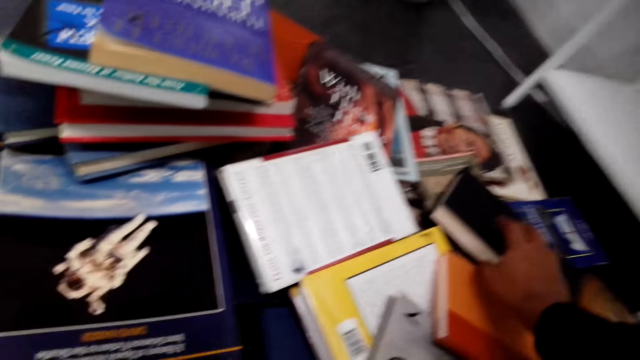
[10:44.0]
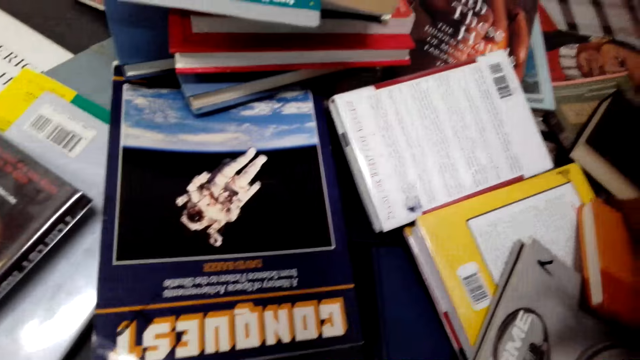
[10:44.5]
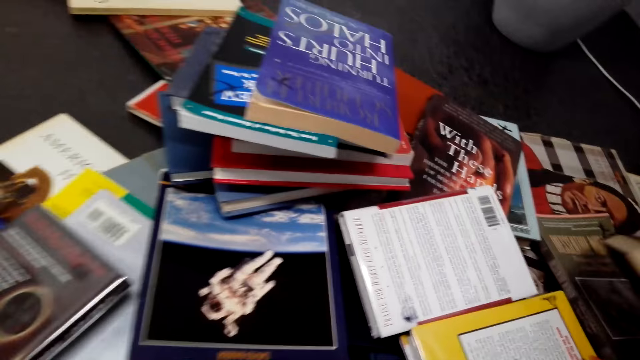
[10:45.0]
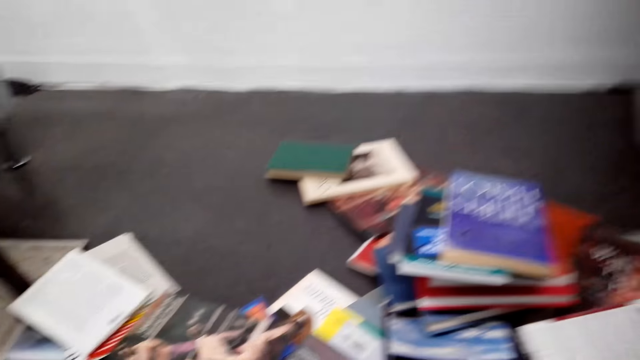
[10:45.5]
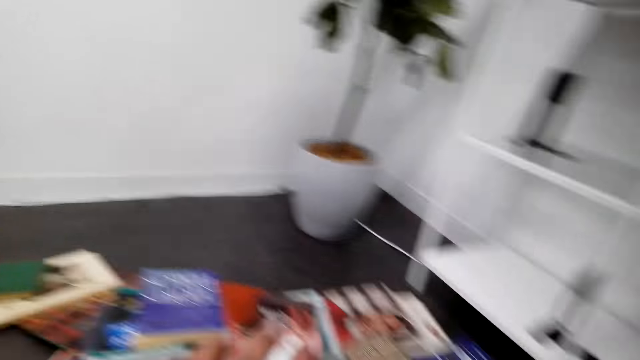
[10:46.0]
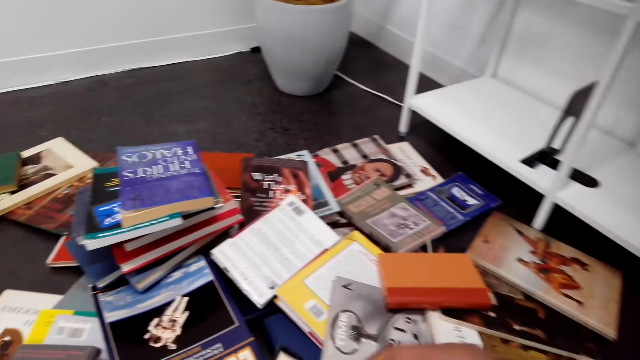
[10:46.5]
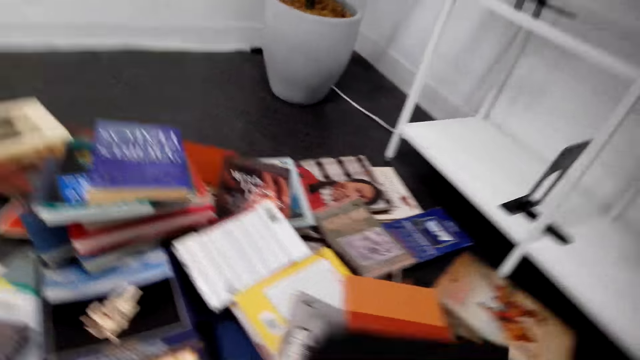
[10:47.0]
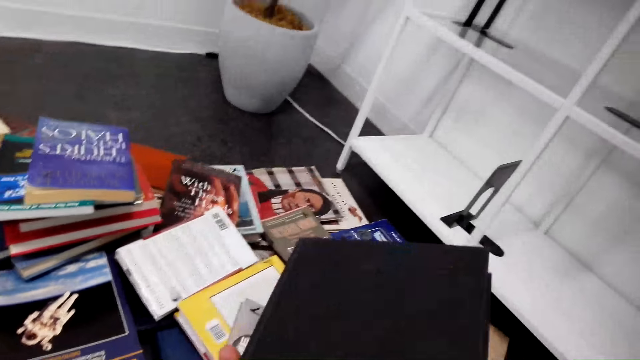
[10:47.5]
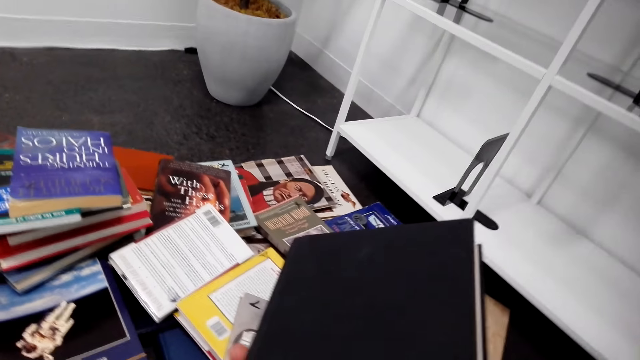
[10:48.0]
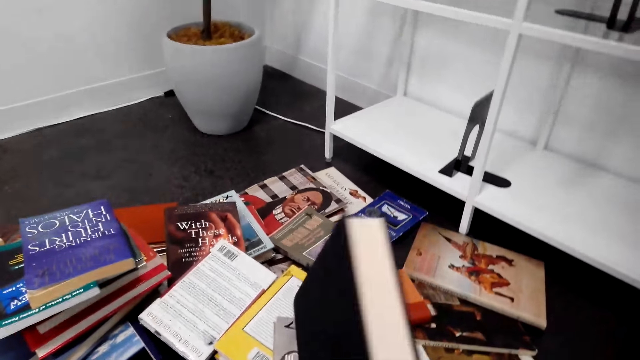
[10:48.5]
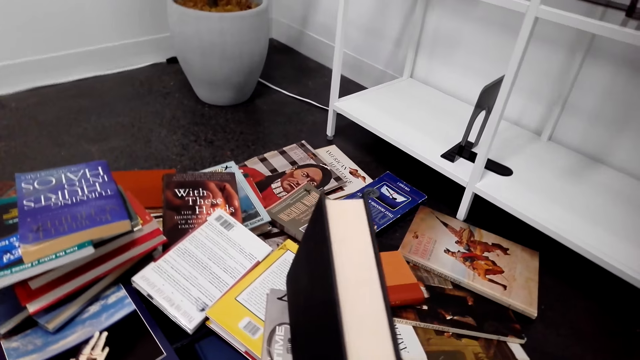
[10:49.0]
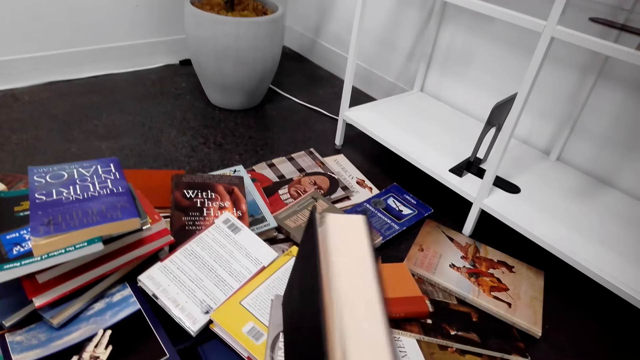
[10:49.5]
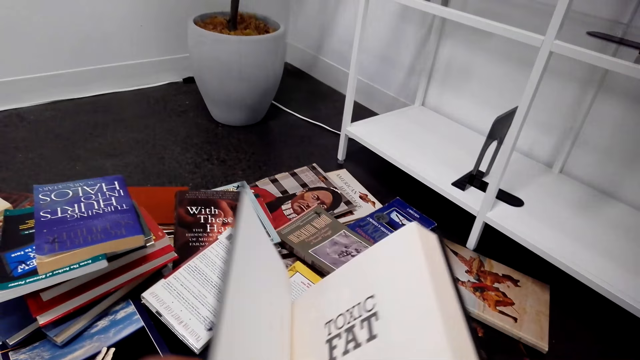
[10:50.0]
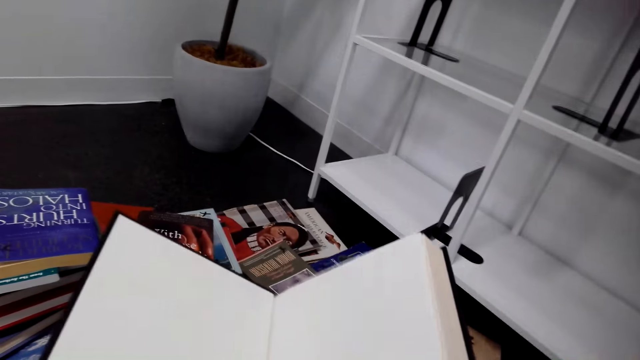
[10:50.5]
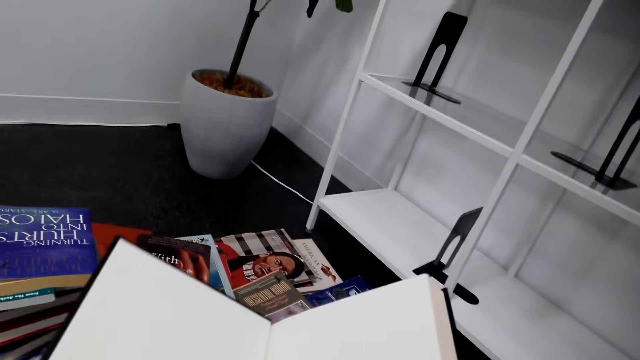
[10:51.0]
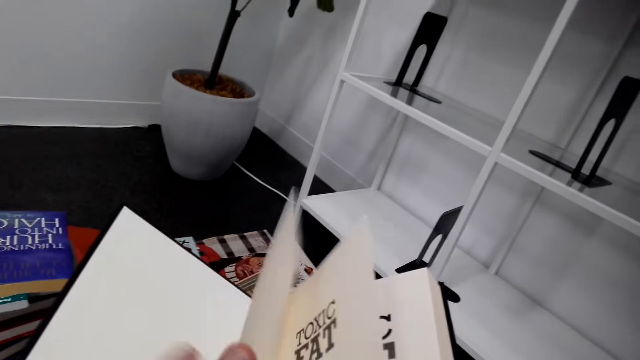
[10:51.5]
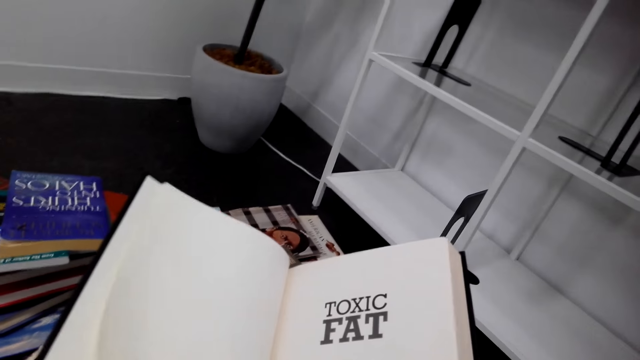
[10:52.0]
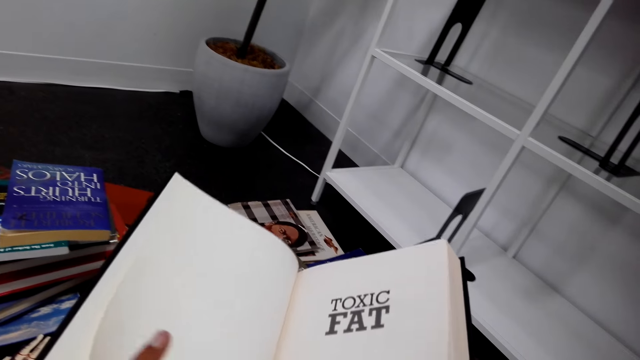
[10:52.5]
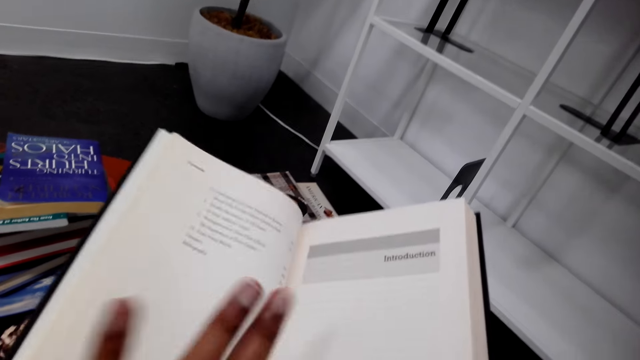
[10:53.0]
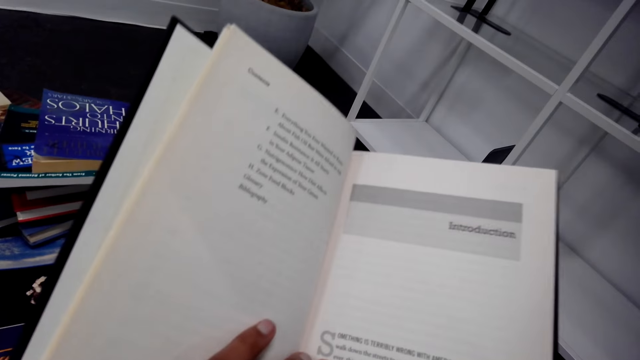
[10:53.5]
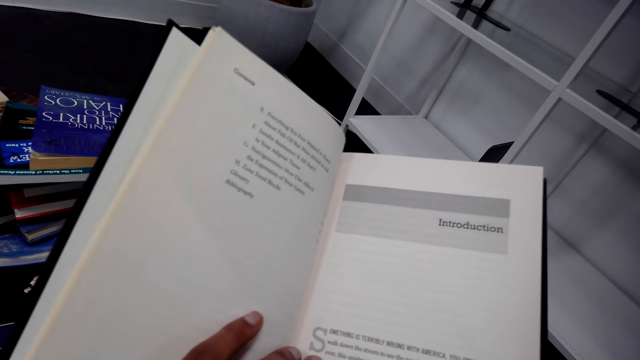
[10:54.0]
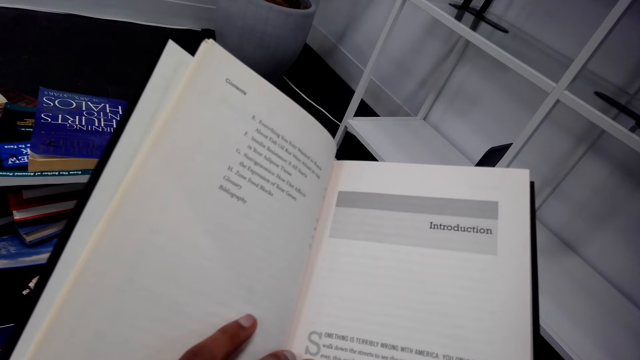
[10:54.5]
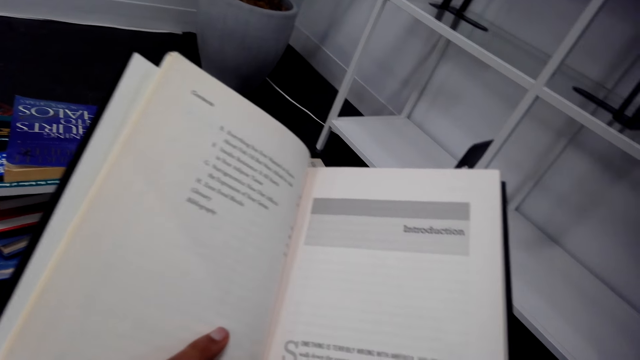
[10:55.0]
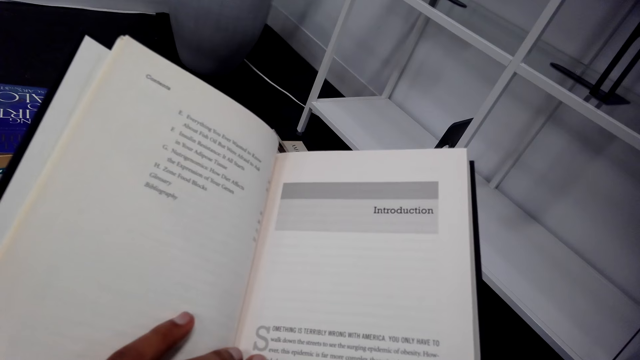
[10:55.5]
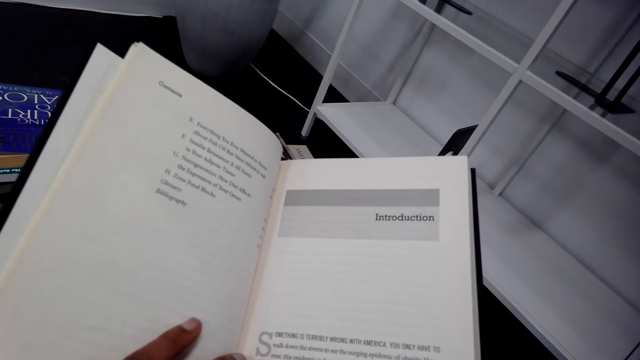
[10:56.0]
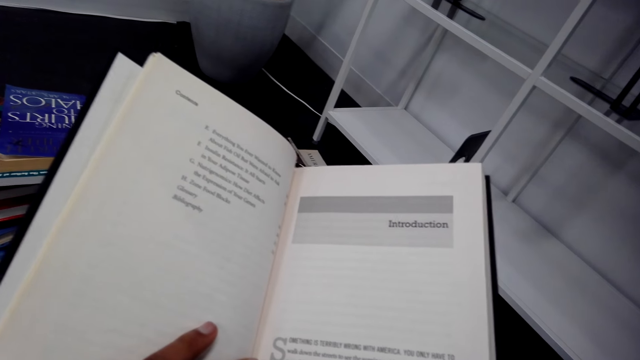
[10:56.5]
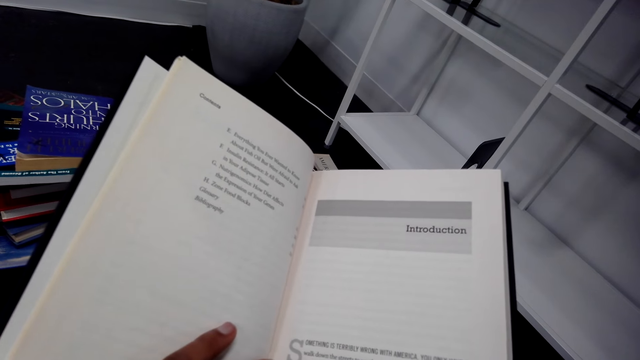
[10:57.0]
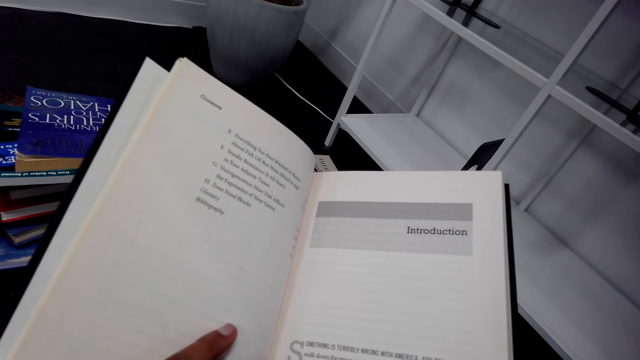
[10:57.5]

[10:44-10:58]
The camera wearer picks up a book on the floor. They look at the book. They open the book pages. They open another page of the book. They read the book.

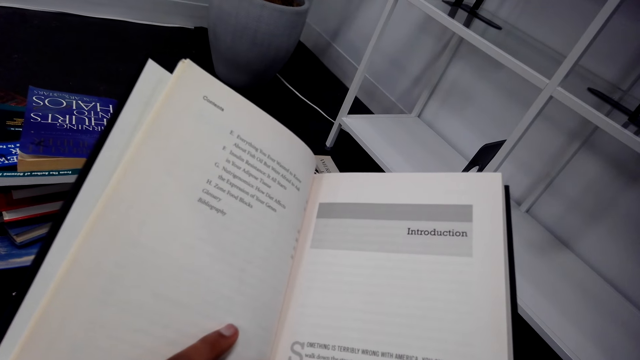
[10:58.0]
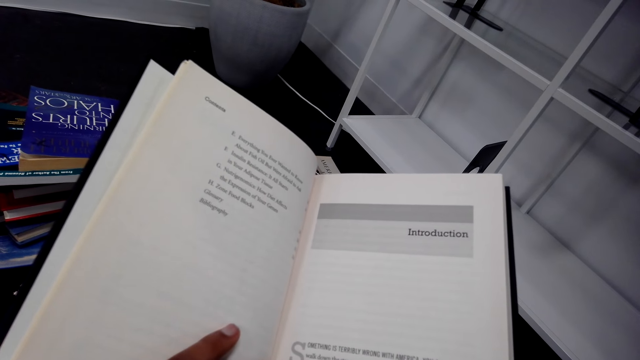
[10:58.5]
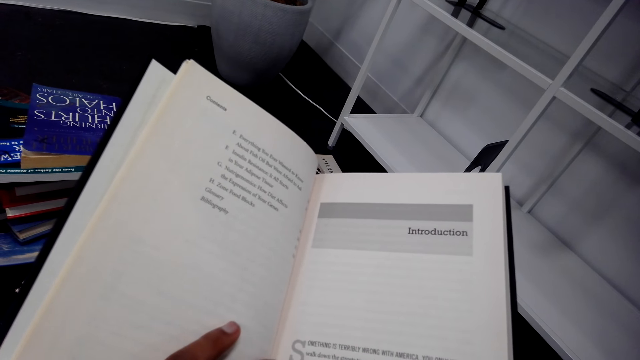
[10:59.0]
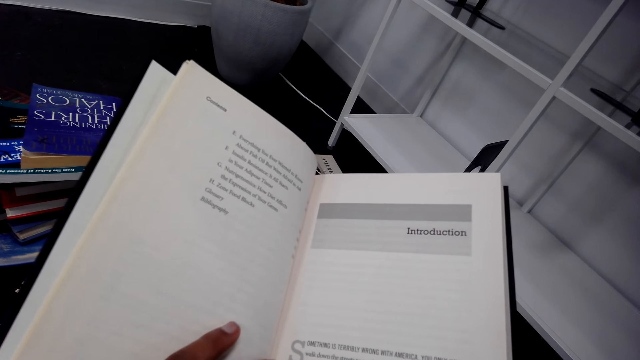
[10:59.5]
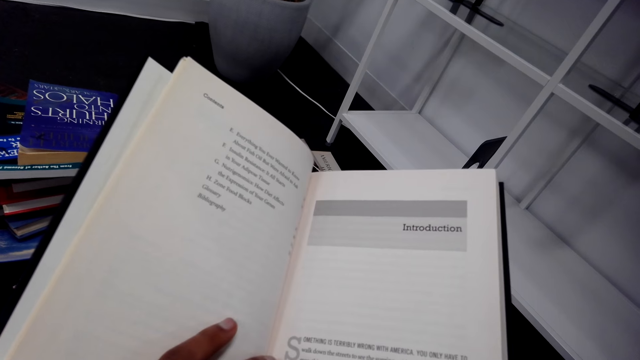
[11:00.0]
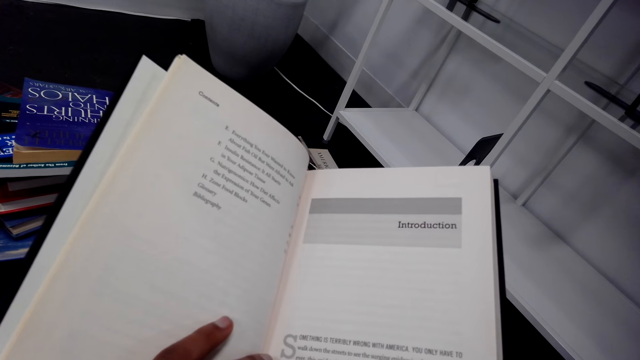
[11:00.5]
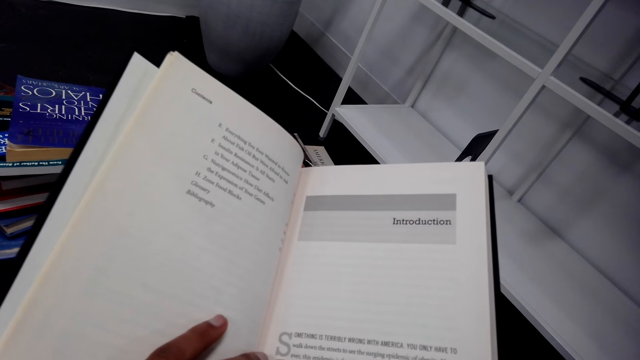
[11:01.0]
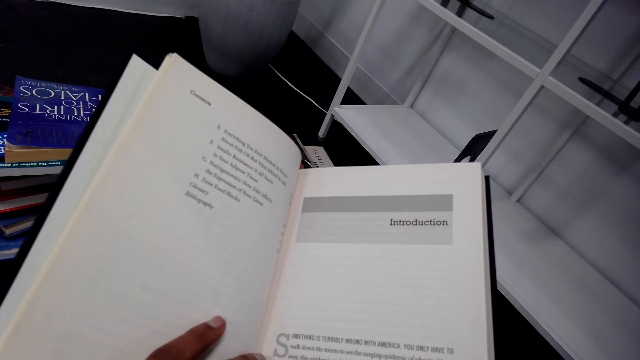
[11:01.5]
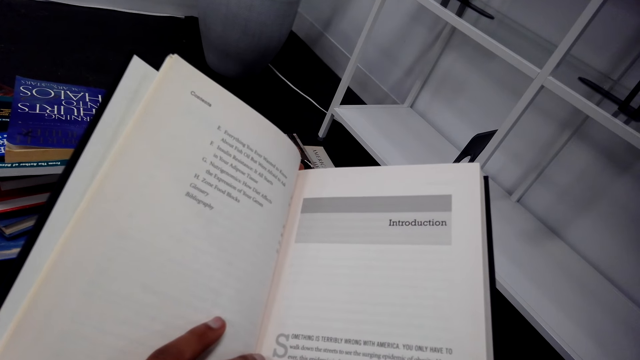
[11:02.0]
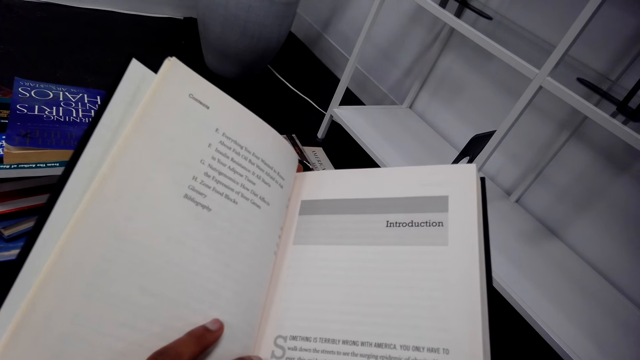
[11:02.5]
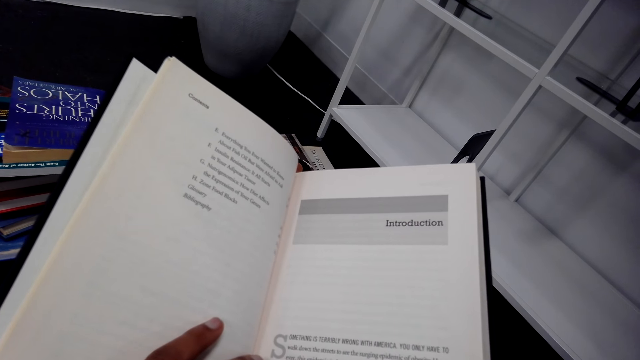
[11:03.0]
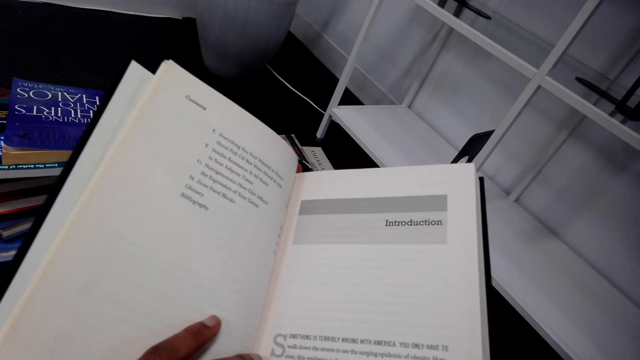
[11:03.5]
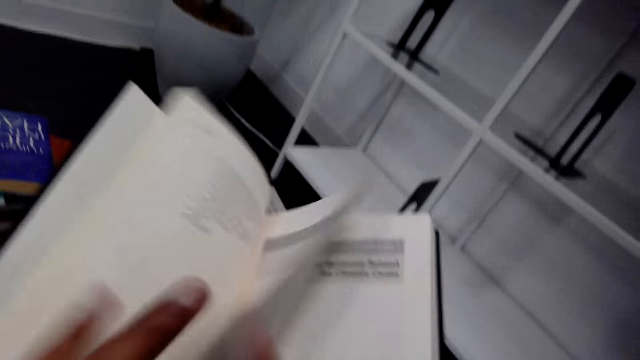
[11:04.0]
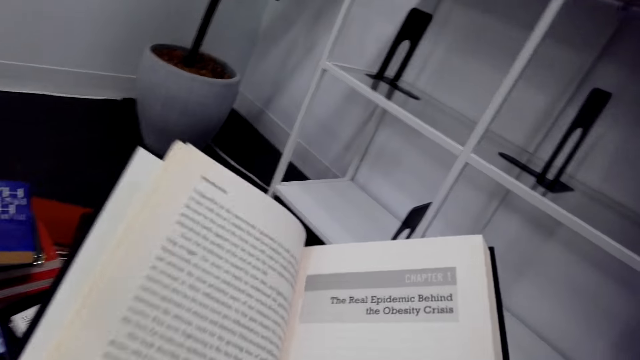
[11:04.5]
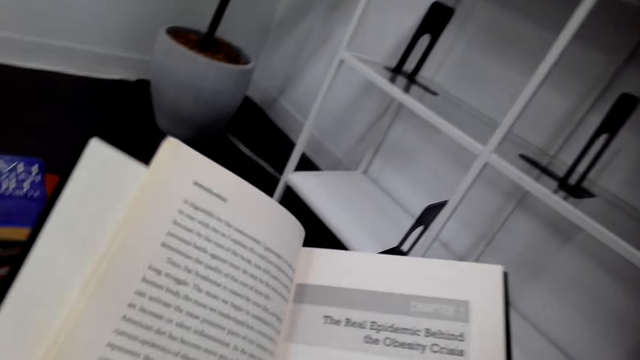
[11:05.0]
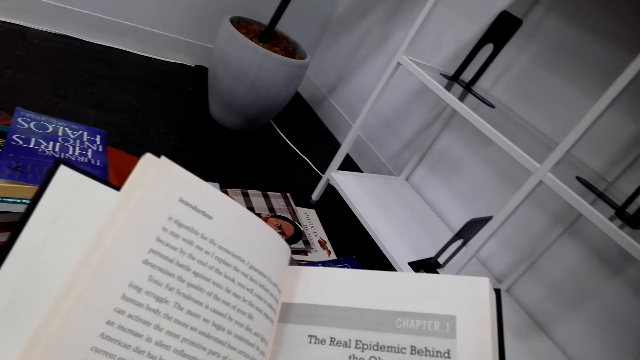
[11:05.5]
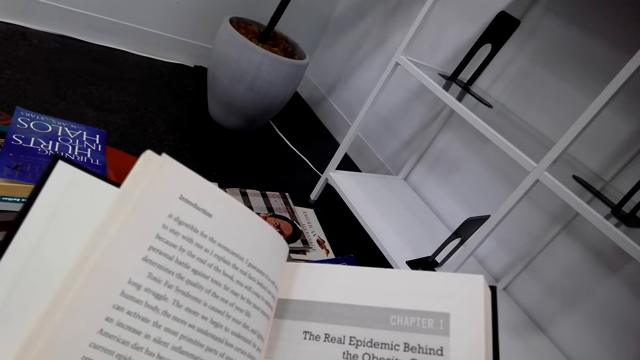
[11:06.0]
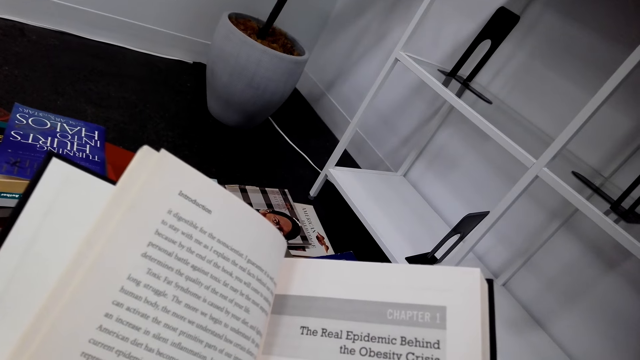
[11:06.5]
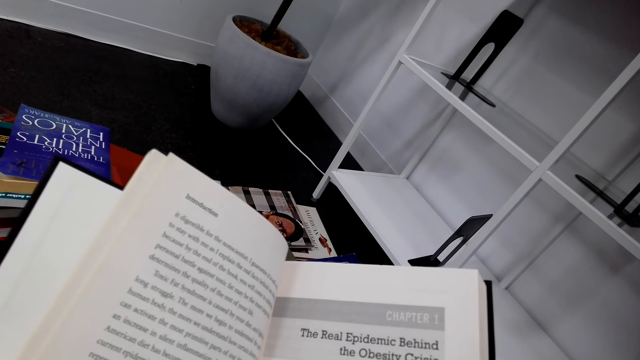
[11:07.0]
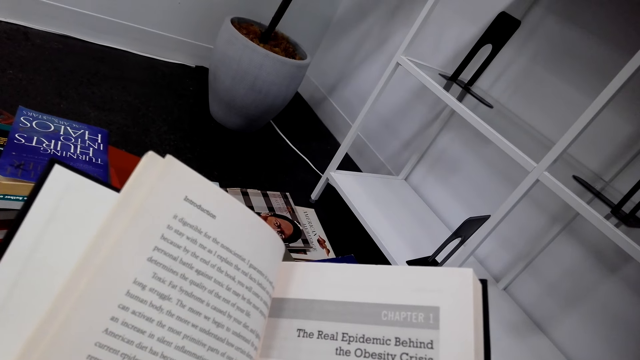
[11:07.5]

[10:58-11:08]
The camera wearer opens the book pages. They read the book.
